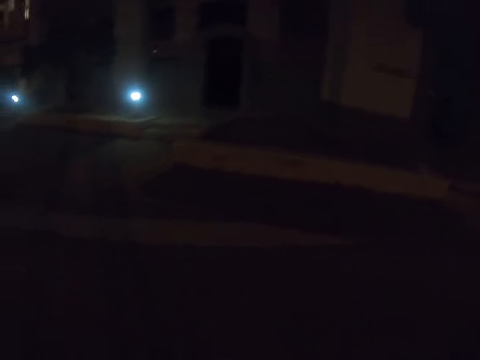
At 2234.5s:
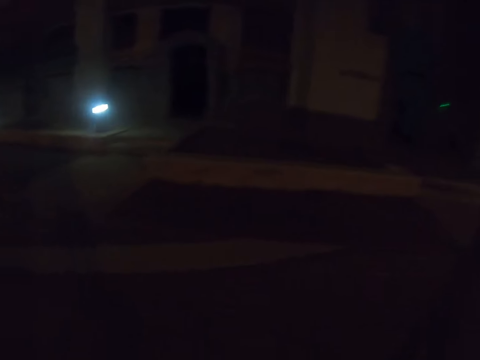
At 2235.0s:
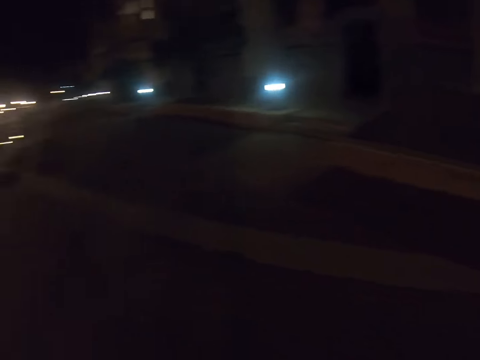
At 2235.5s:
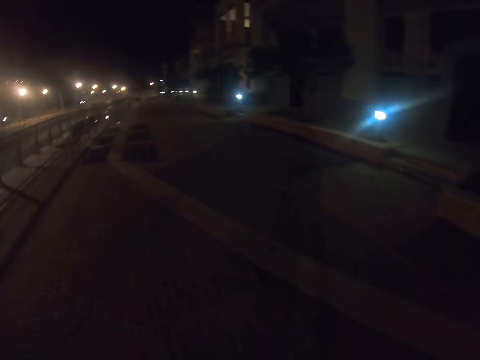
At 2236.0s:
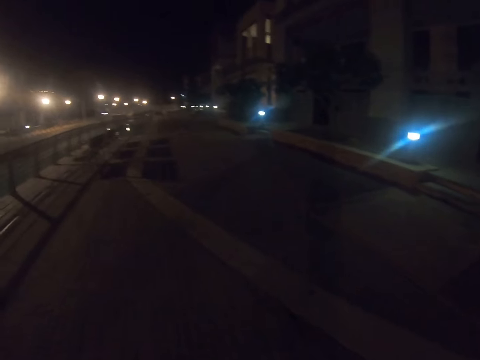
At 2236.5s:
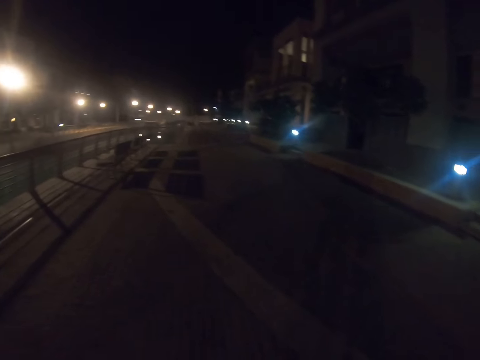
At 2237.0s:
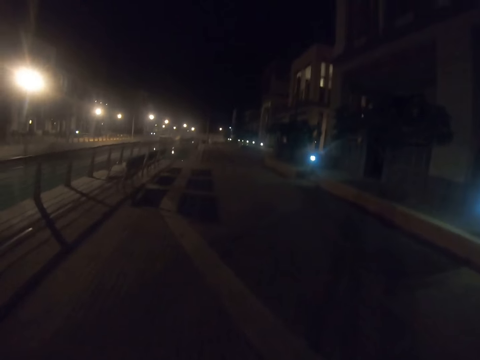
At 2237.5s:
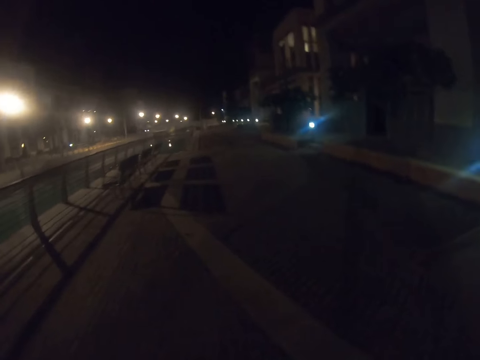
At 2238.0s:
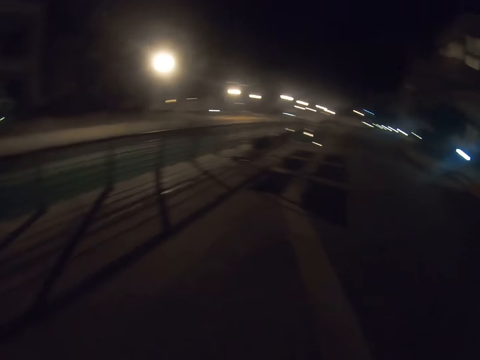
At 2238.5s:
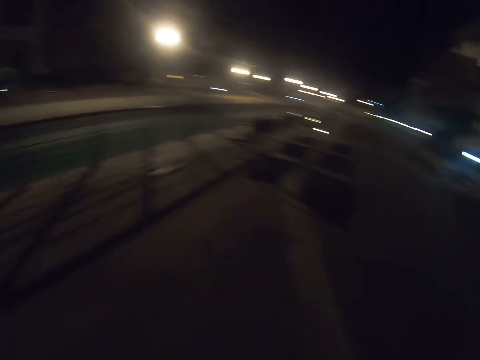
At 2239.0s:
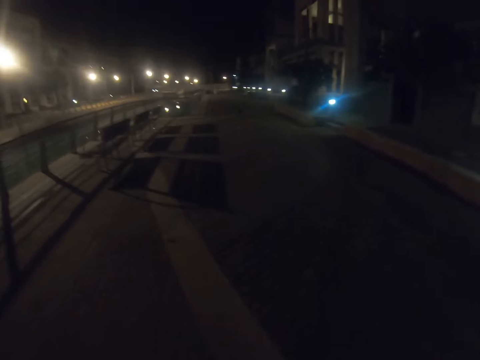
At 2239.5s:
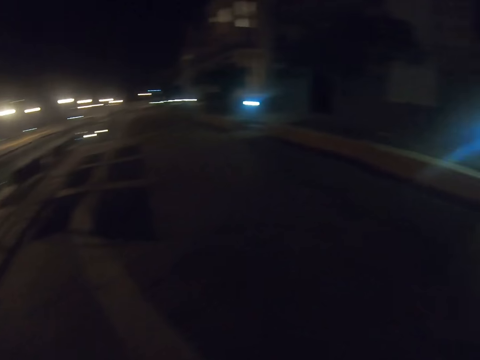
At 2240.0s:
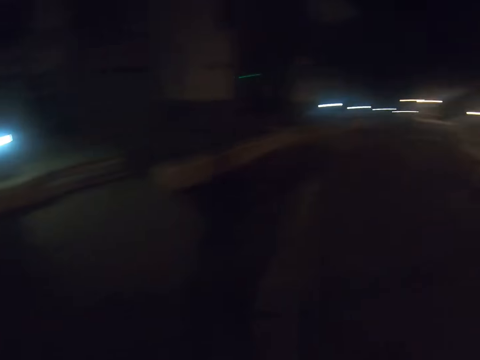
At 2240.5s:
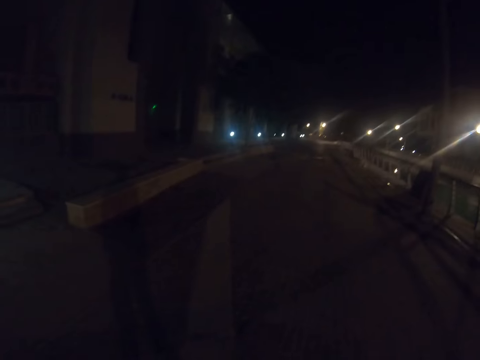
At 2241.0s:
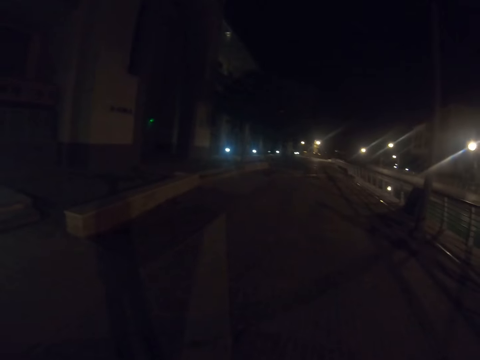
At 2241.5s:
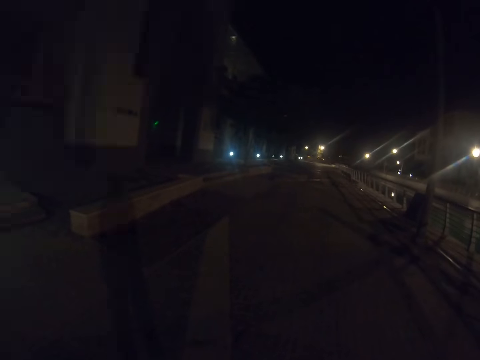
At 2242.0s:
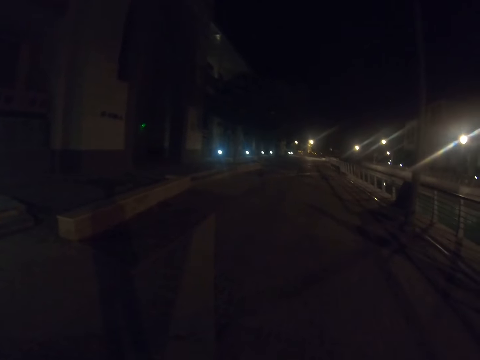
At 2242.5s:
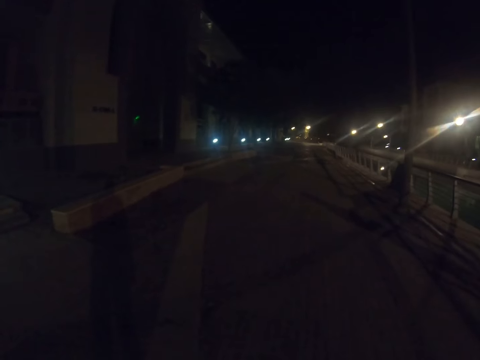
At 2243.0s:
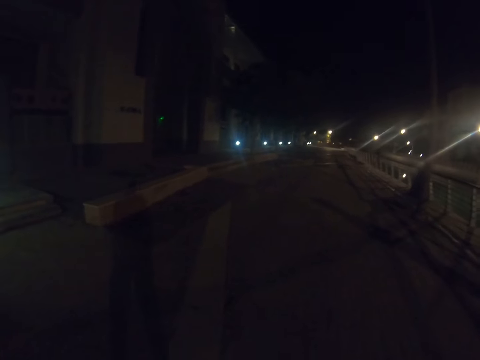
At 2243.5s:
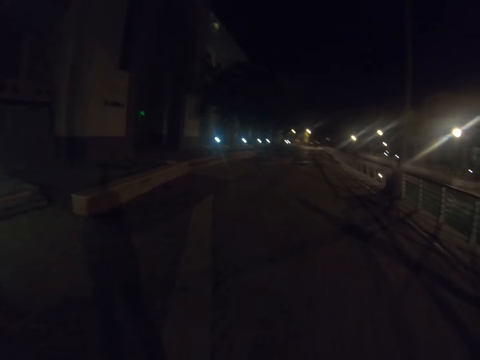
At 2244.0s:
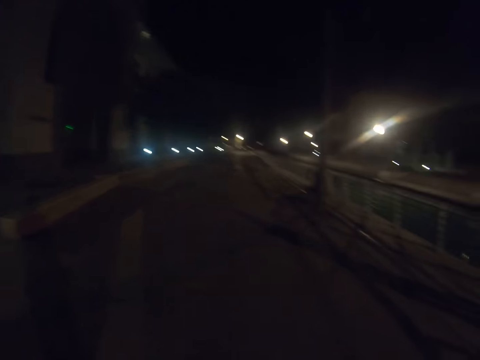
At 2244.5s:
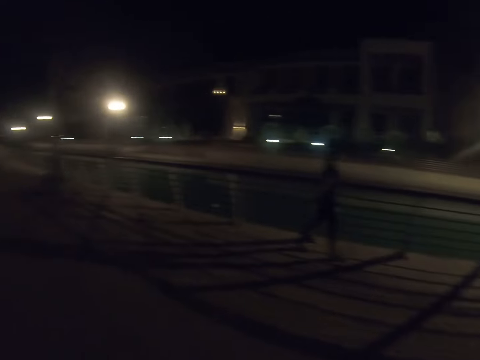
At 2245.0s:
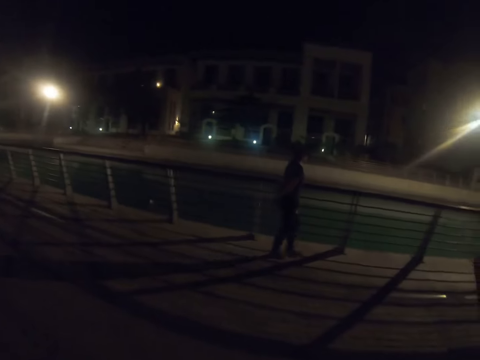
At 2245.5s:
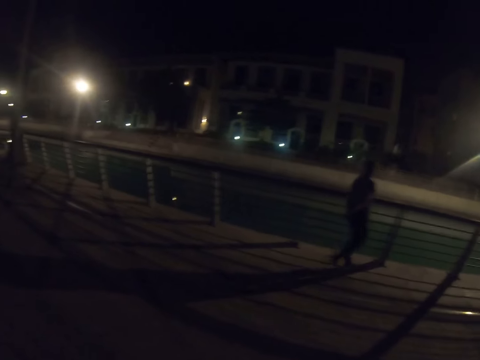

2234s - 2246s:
The camera wearer walks across the pavement. They look around.

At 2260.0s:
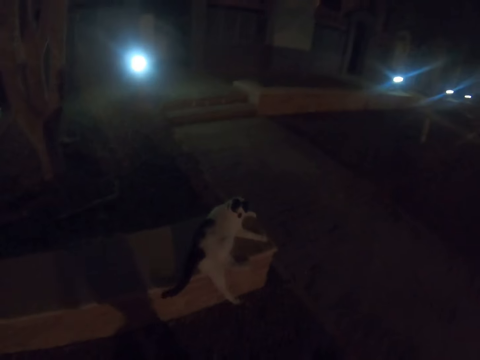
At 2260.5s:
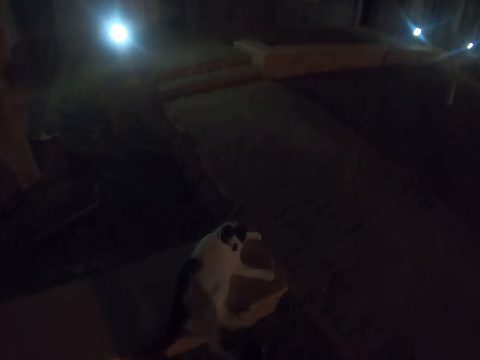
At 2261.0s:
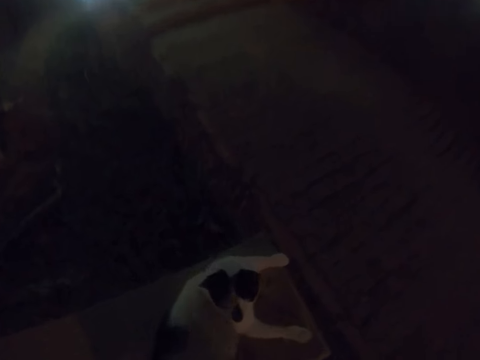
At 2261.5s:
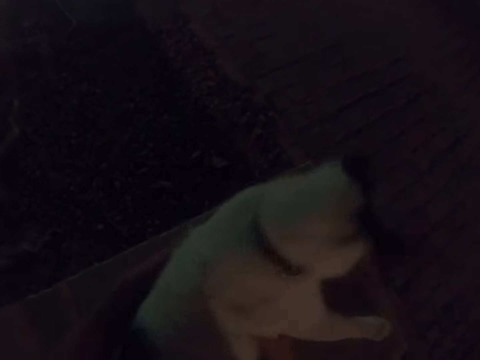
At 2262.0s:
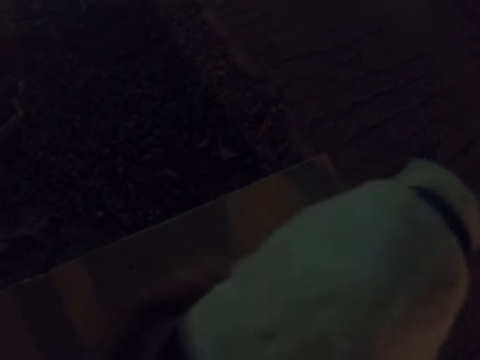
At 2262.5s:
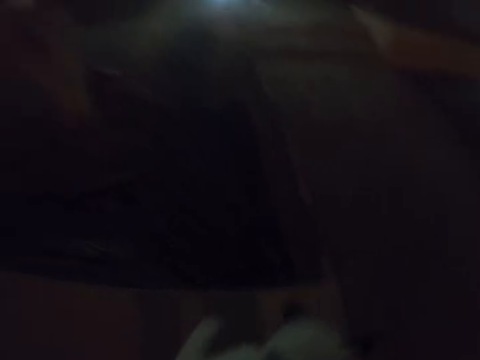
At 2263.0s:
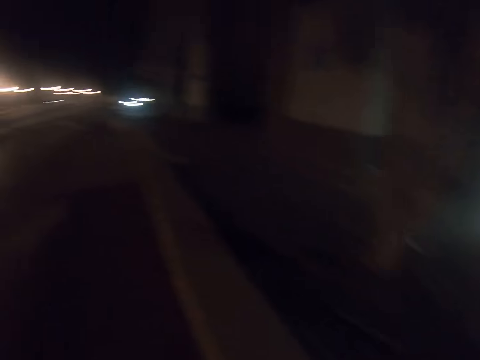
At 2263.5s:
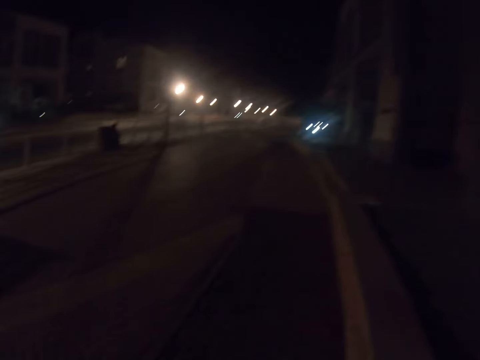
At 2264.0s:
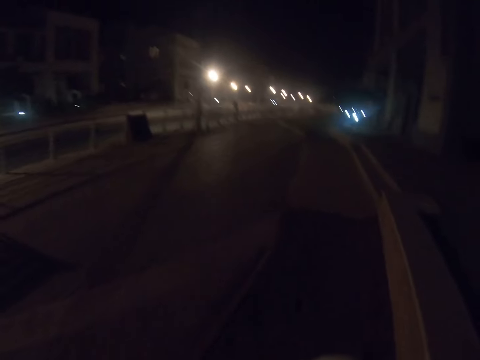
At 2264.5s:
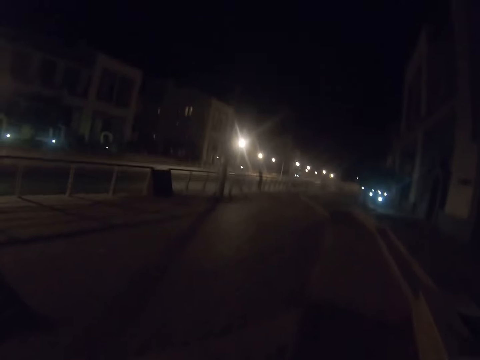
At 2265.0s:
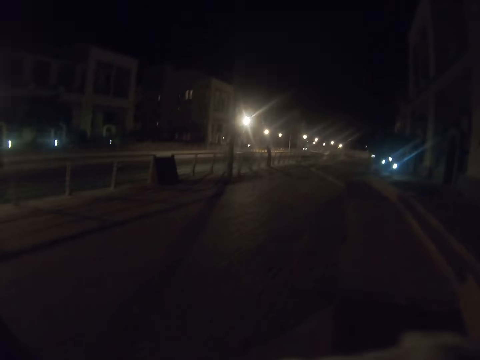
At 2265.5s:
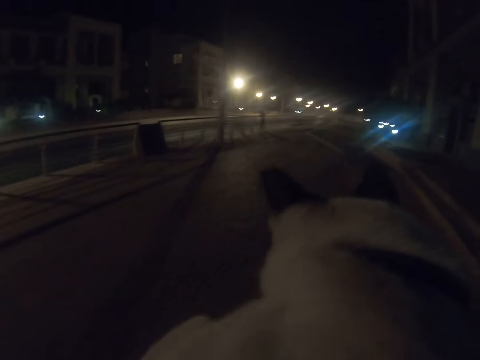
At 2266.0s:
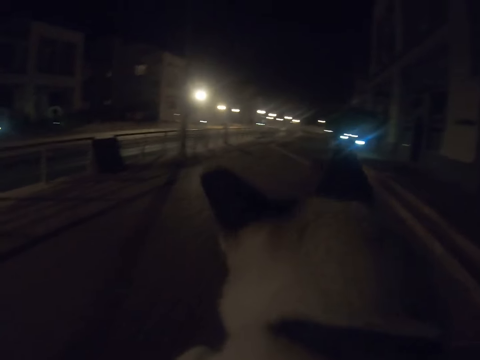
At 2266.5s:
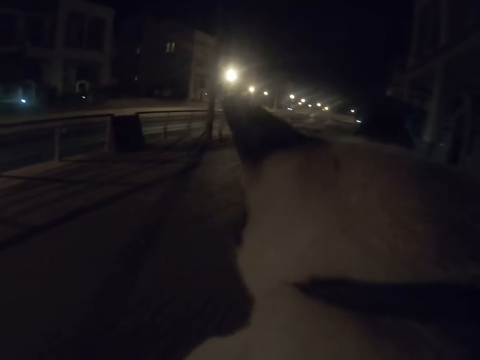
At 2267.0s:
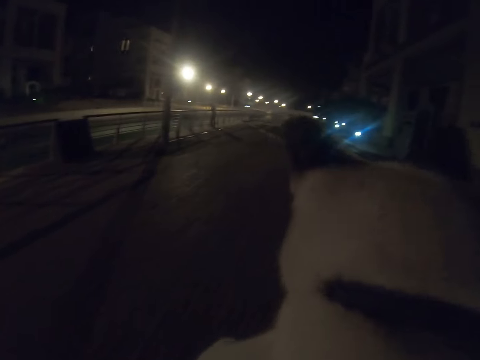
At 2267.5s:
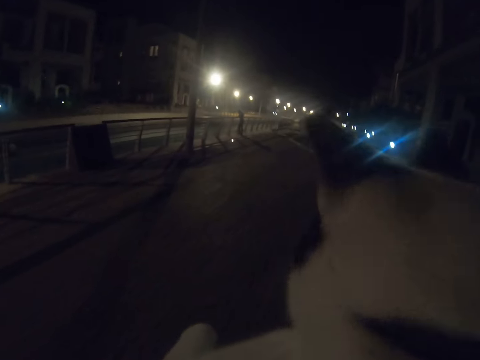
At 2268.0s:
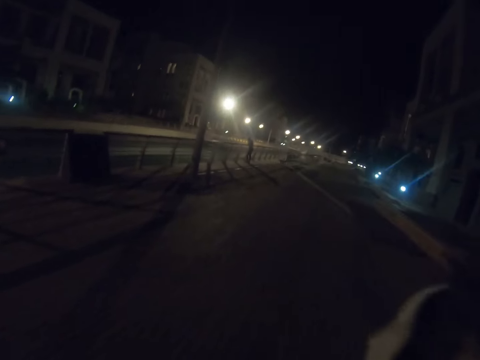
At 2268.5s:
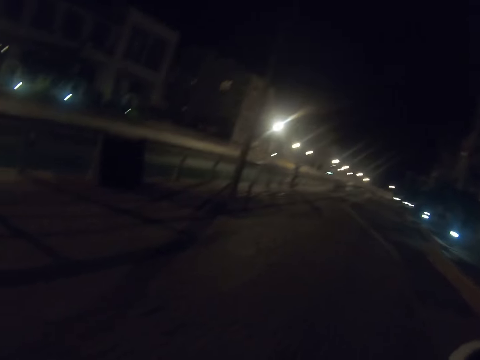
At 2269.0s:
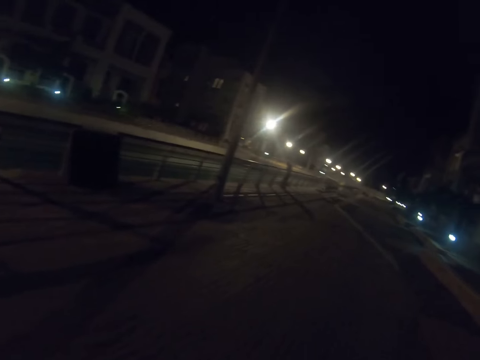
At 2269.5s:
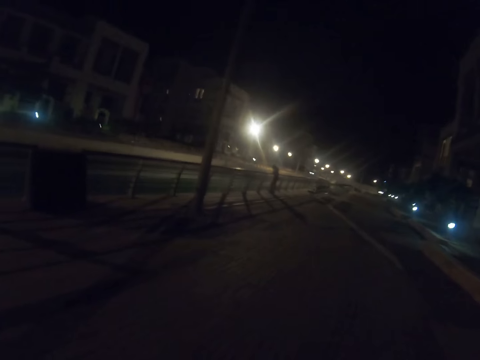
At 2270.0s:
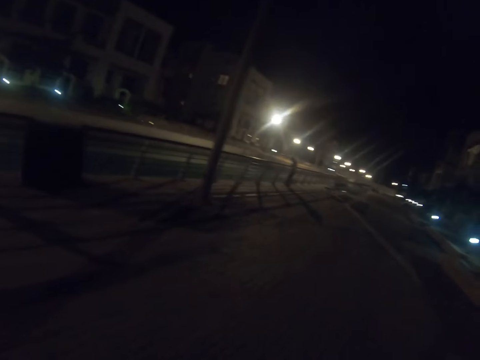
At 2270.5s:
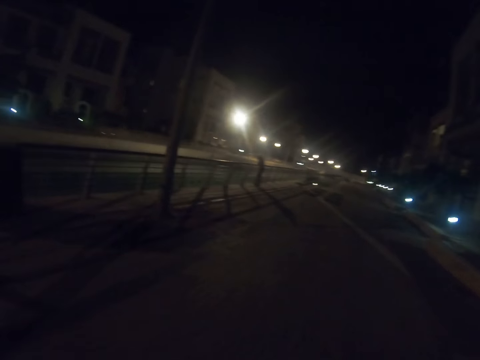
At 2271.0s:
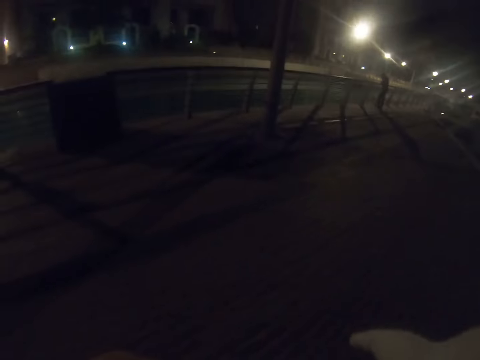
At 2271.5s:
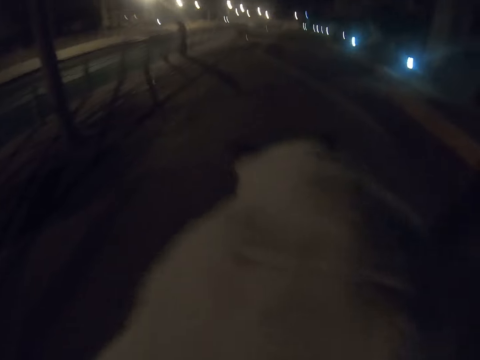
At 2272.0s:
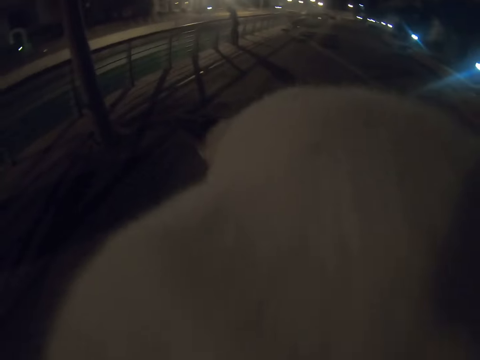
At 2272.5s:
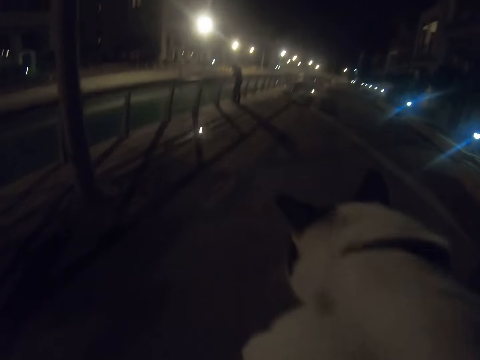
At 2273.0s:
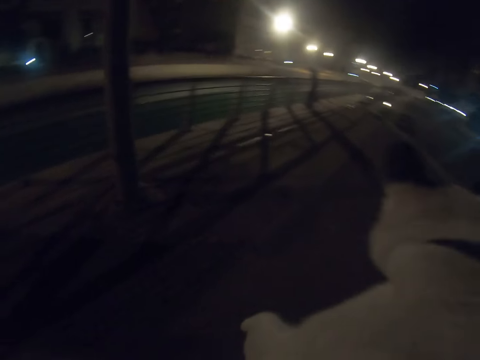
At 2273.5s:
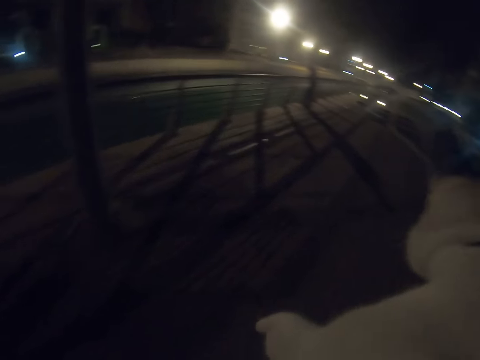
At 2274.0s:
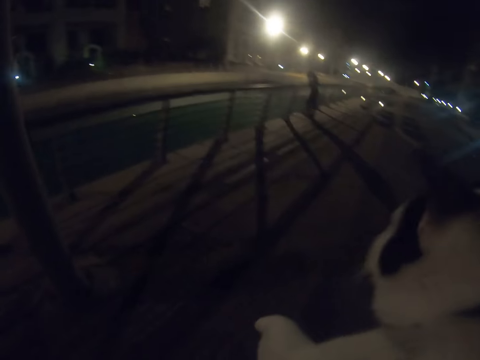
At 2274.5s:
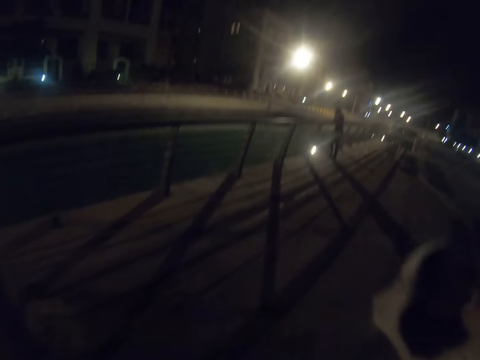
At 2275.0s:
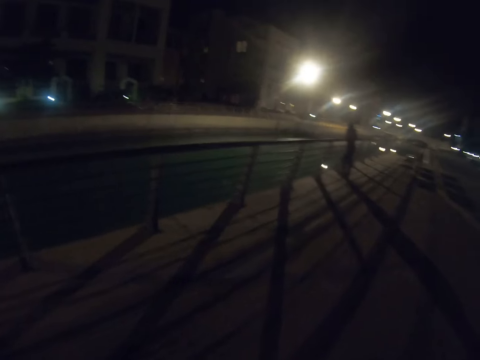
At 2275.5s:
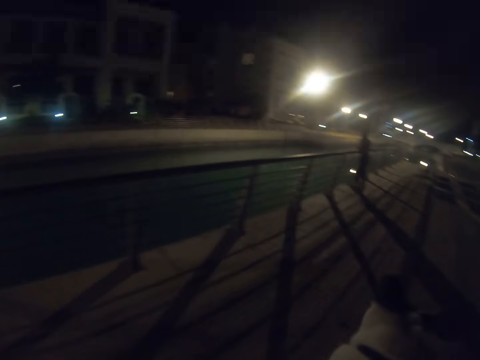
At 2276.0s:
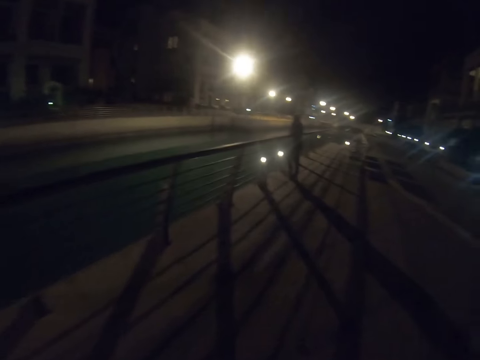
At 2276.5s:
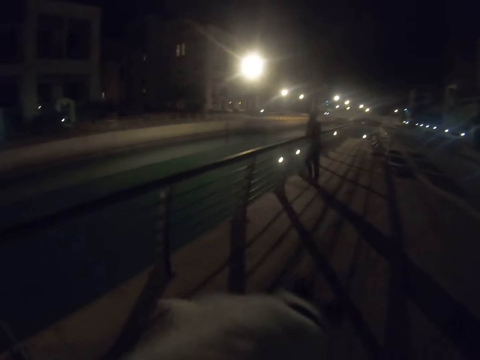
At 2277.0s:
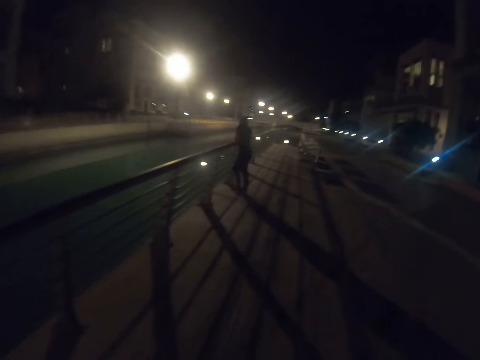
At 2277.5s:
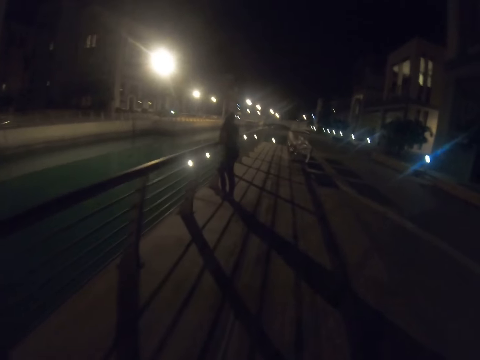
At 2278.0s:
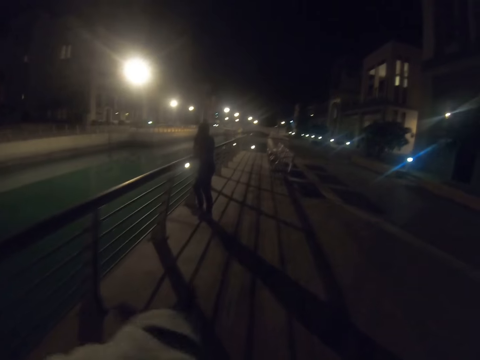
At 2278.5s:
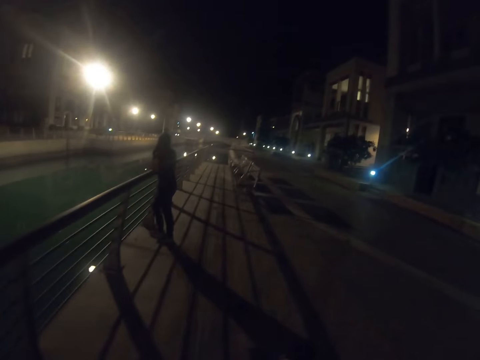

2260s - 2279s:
The camera wearer carries the cat. They walk across the pavement. They look around. A person stands on the rail.
